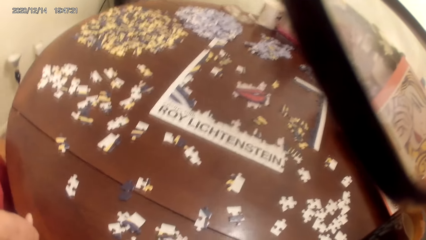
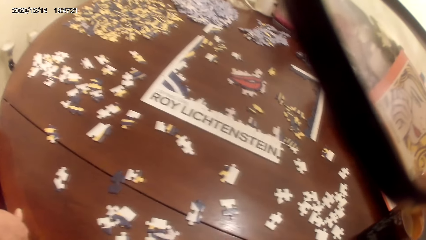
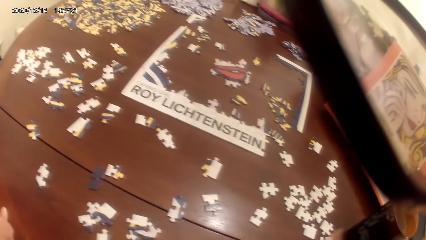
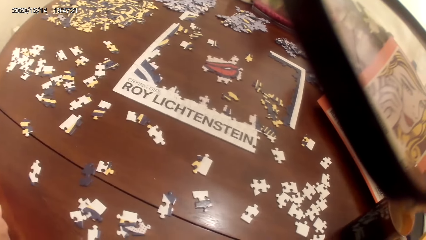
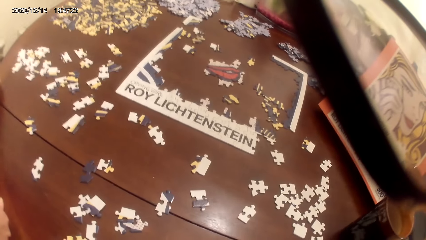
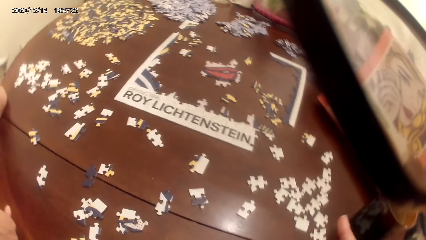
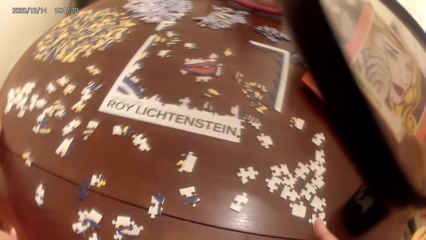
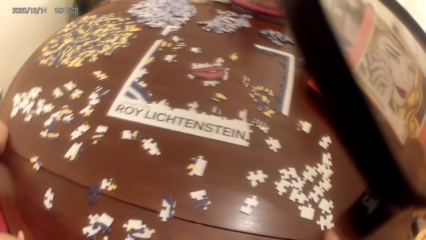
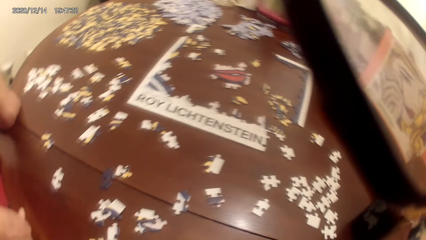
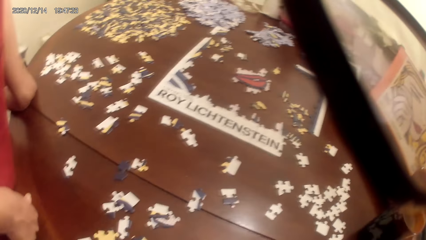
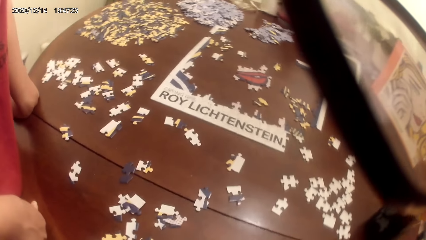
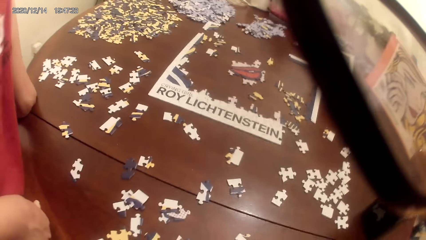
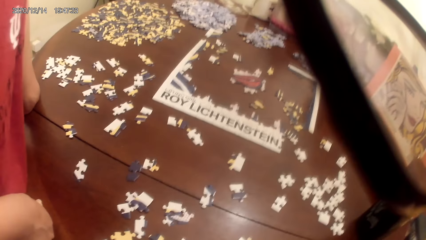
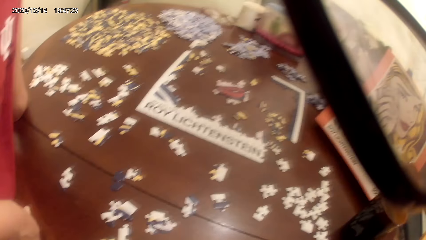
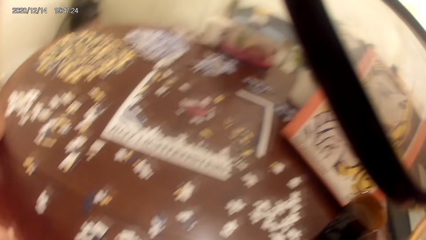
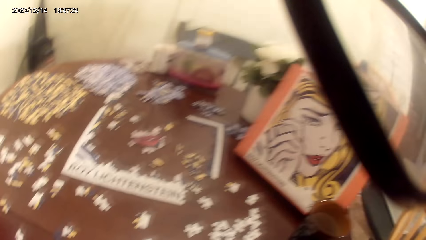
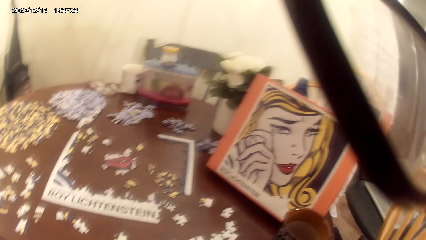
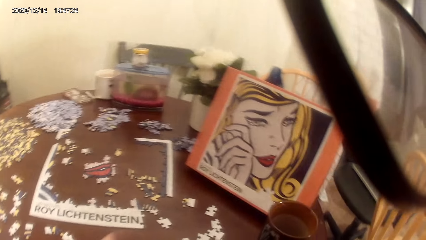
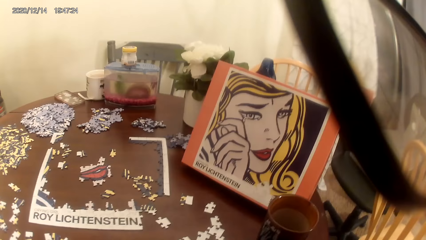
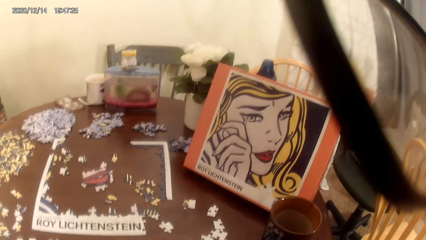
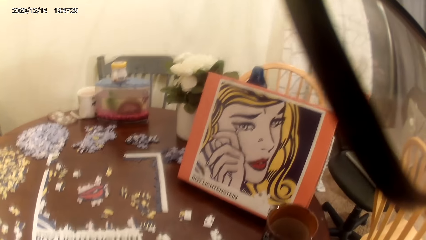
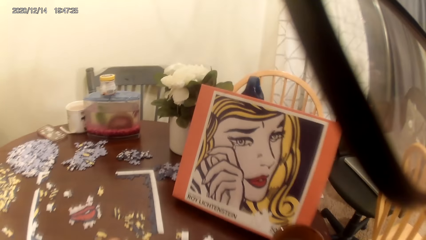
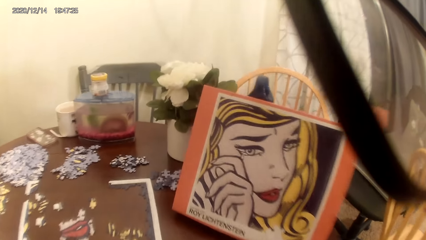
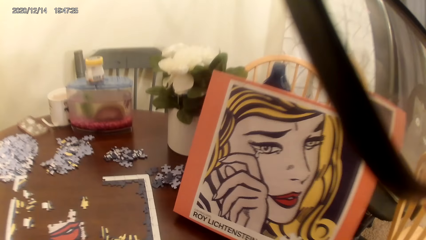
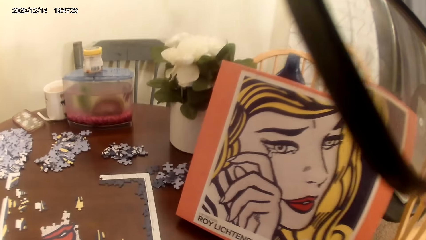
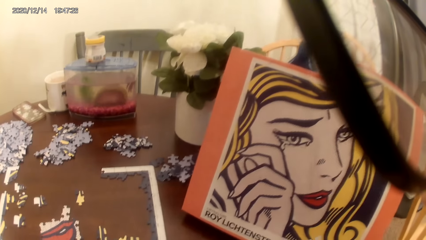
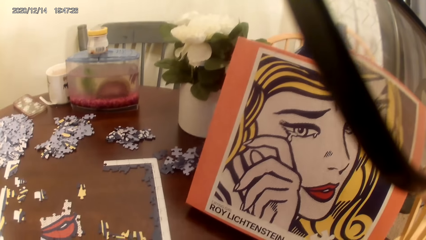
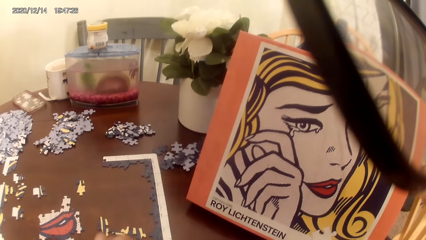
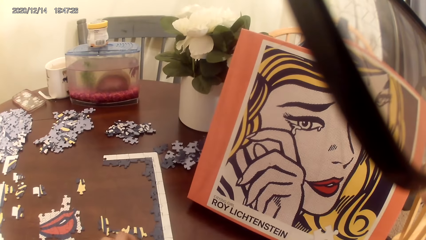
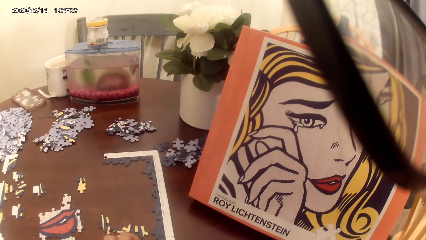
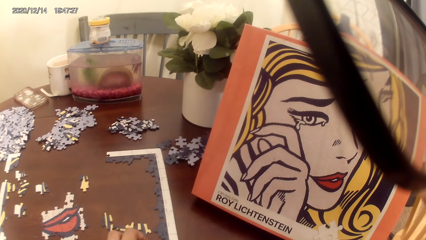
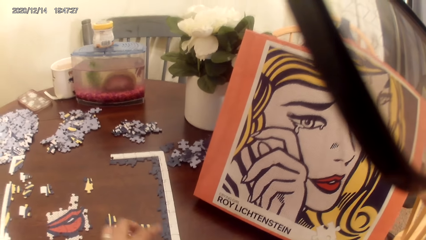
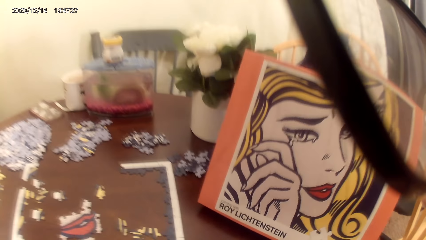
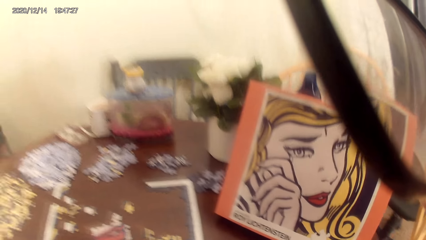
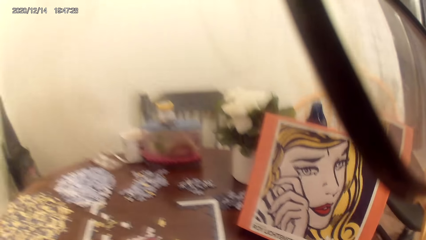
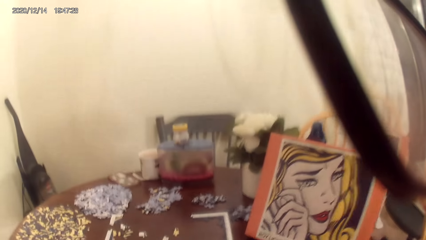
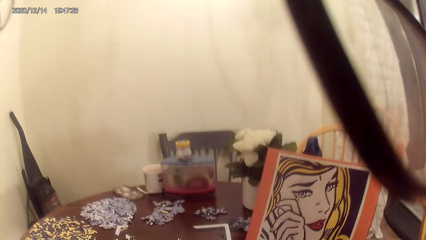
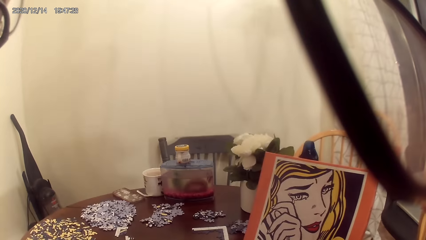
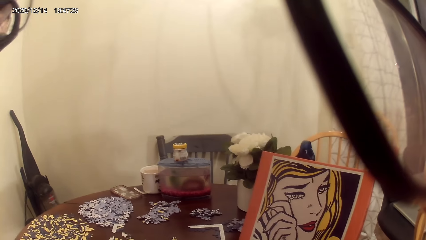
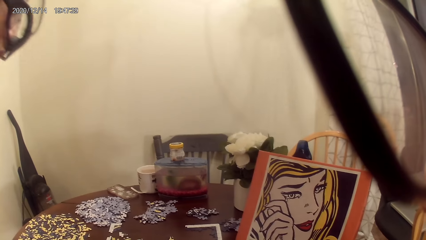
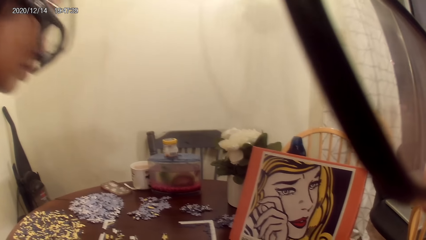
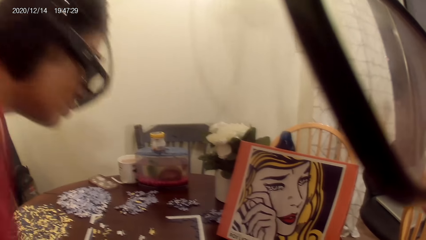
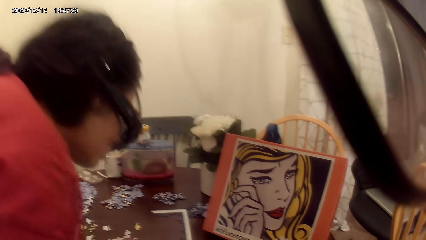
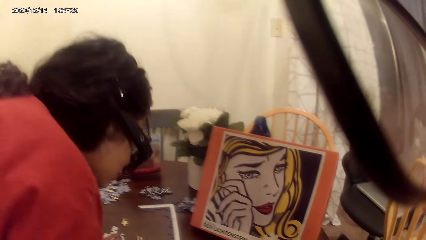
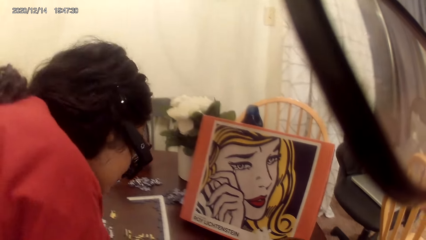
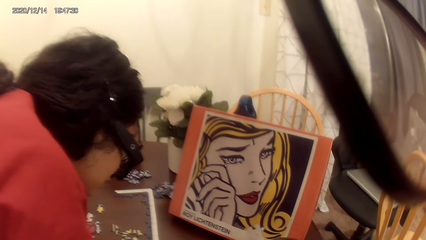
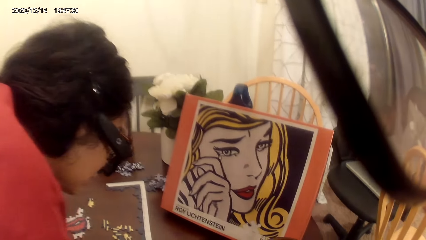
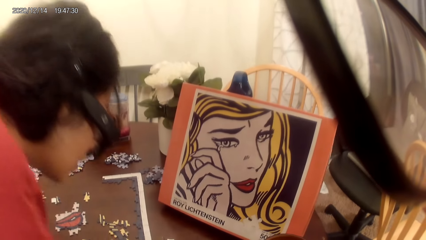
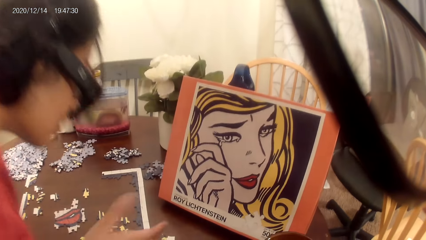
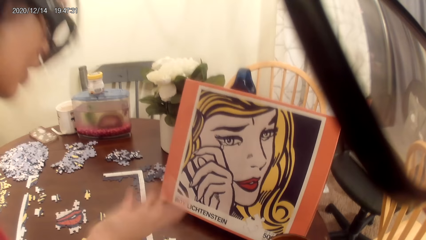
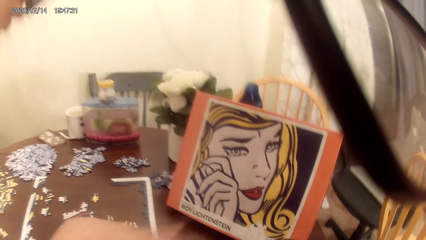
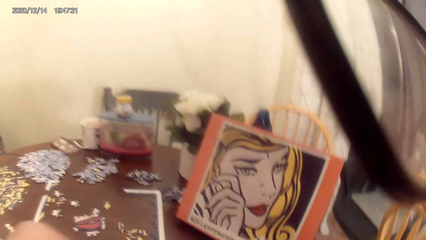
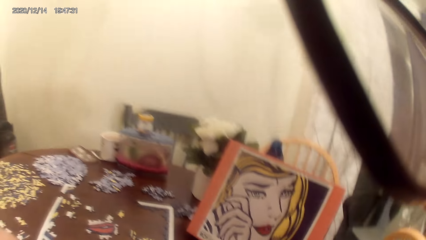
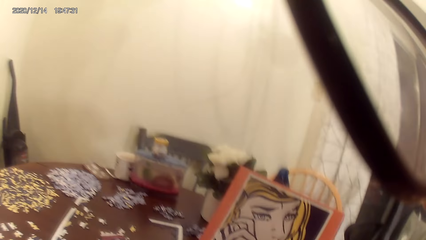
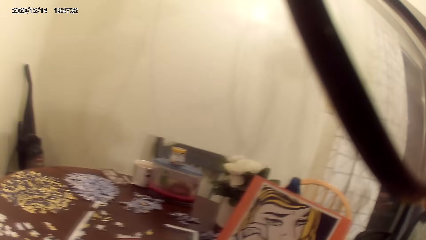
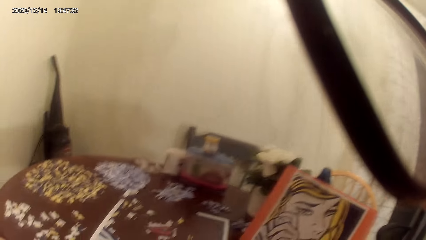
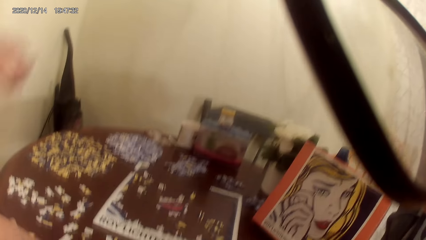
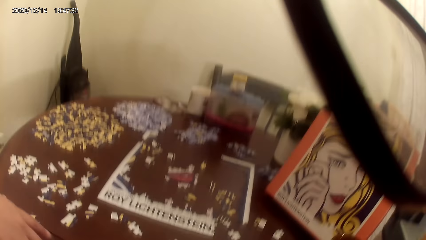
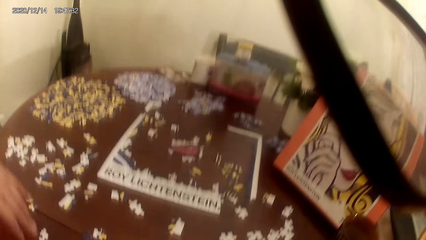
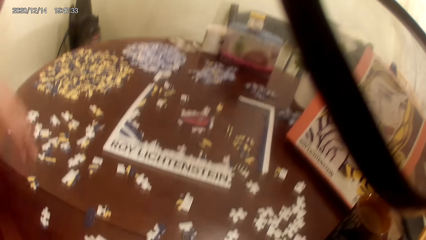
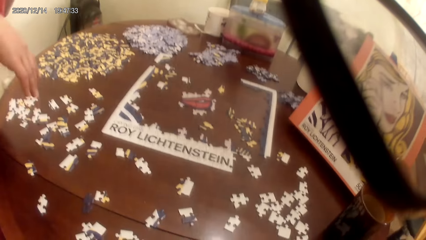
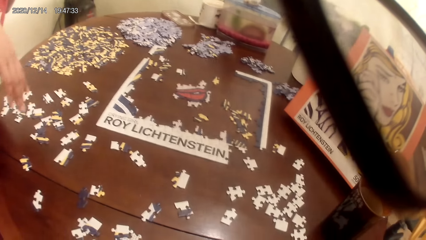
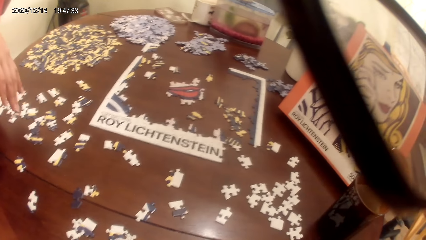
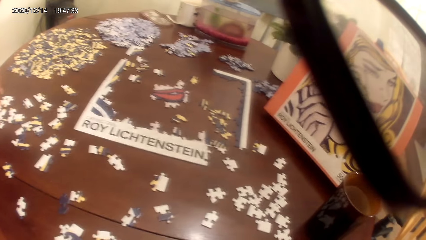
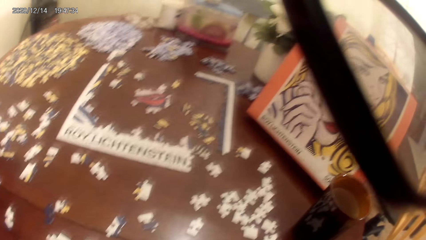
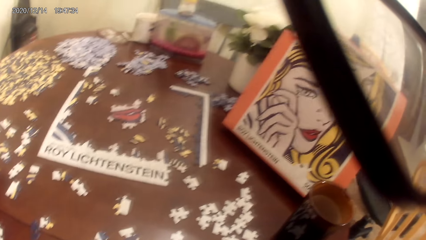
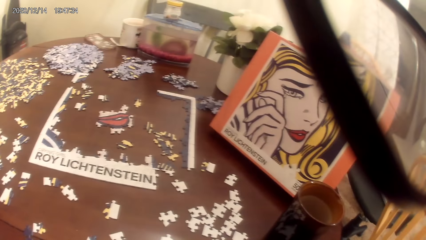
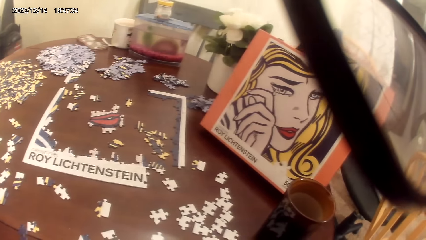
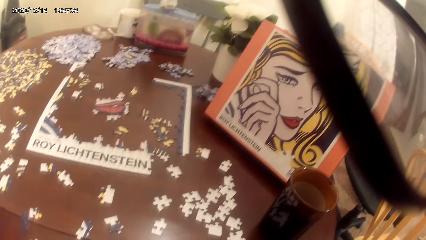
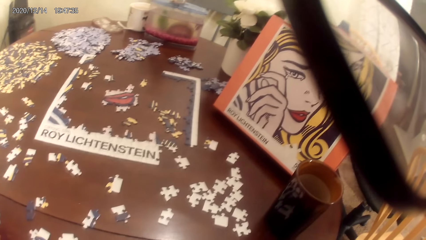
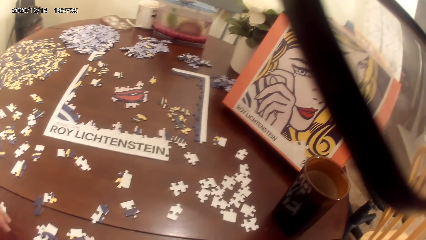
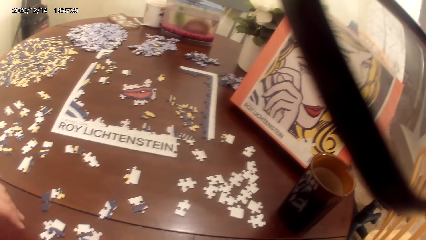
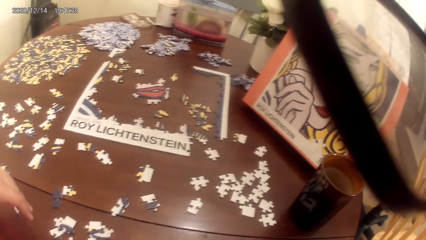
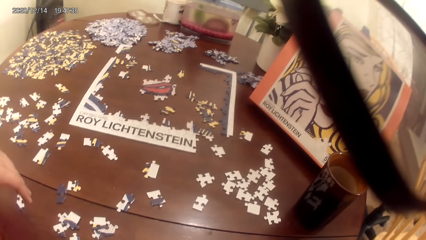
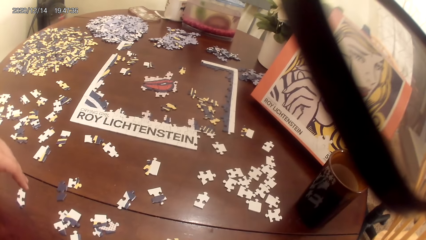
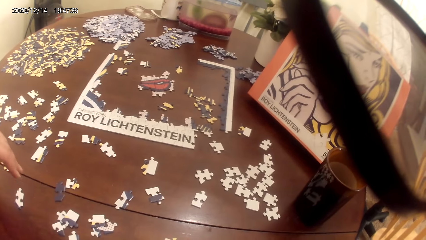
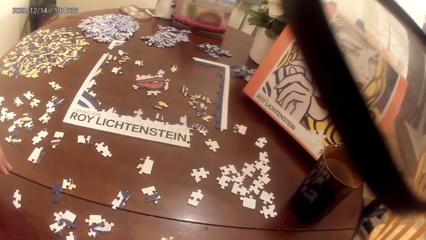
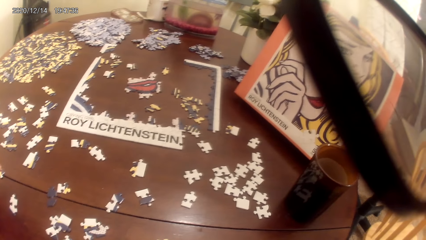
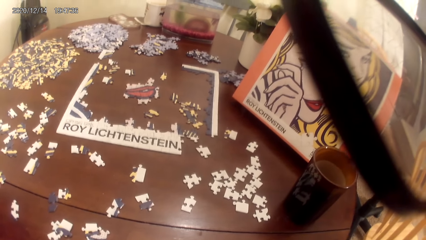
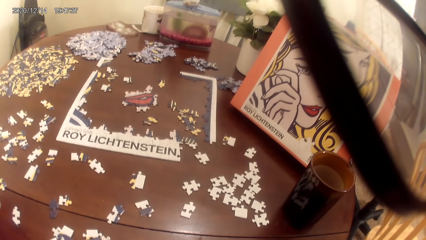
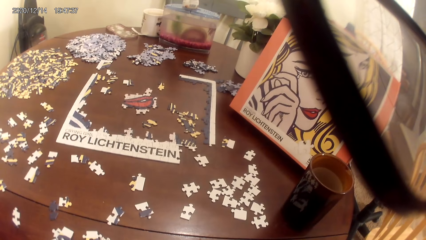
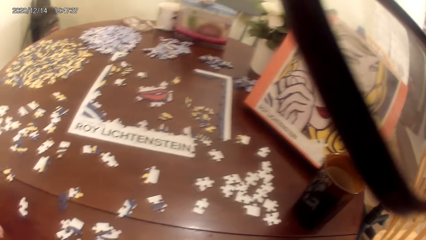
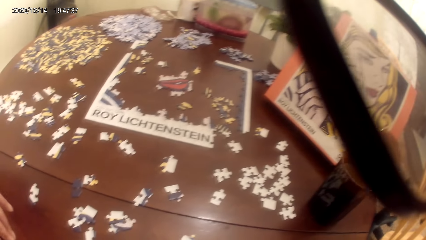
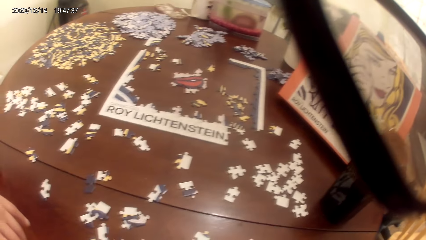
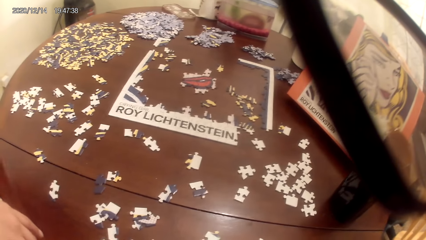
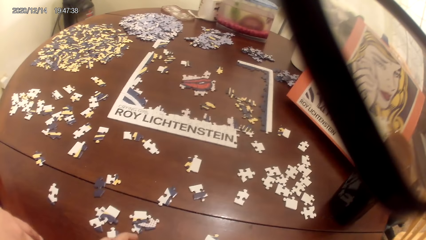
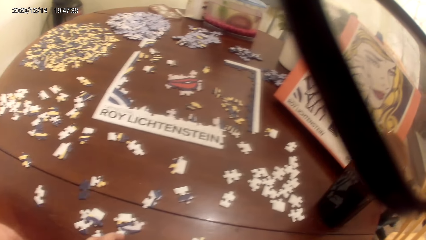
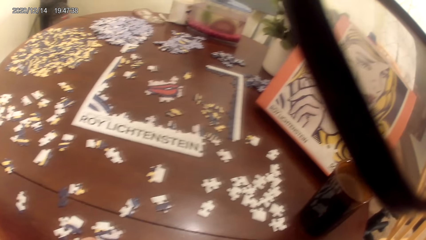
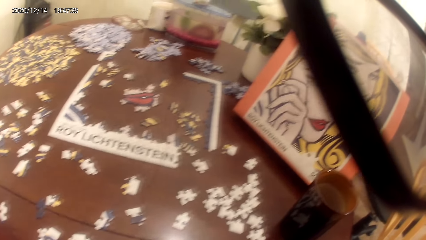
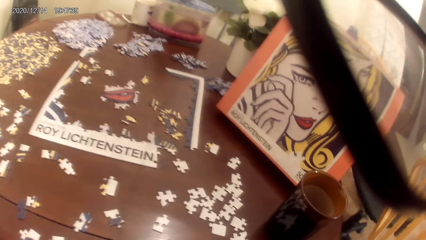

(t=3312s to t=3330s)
The camera wearer stares at the dominoes game cardboard. A person stares at the dominoes game cardboard. The person talks to the camera wearer. The camera wearer looks around. They stare at the dominoes game cardboard.
